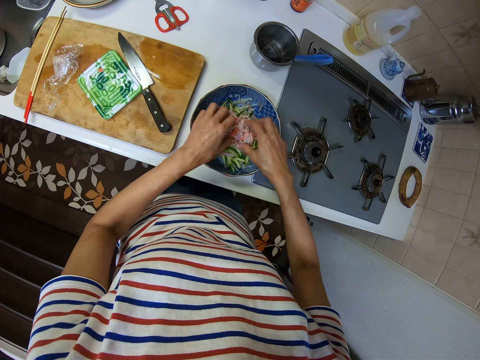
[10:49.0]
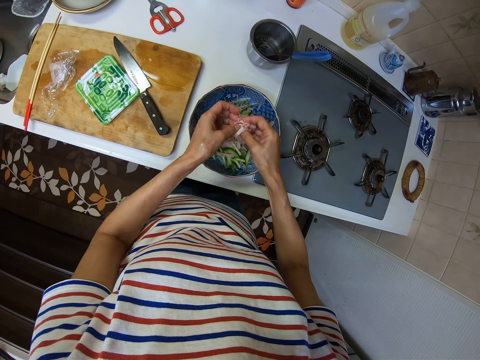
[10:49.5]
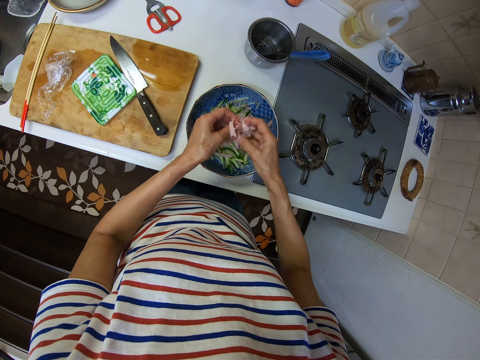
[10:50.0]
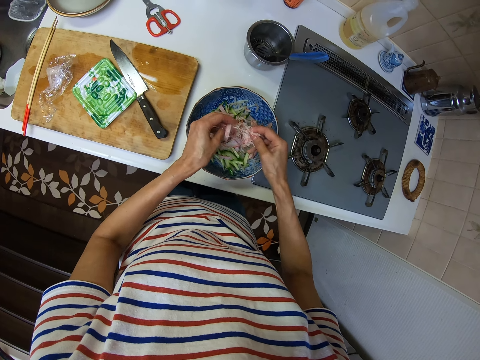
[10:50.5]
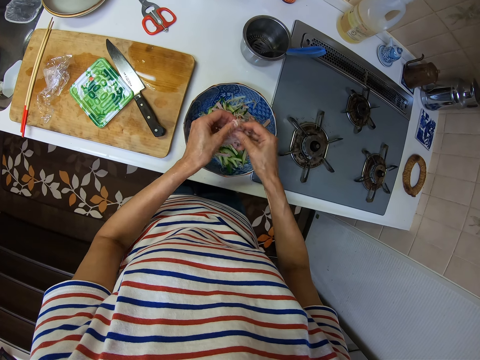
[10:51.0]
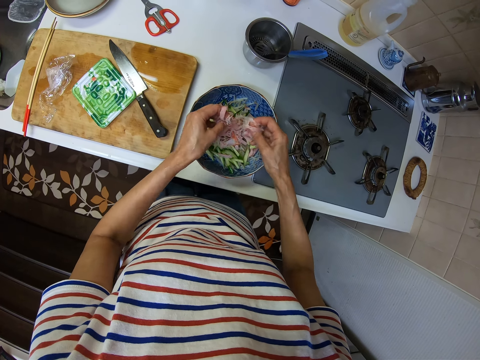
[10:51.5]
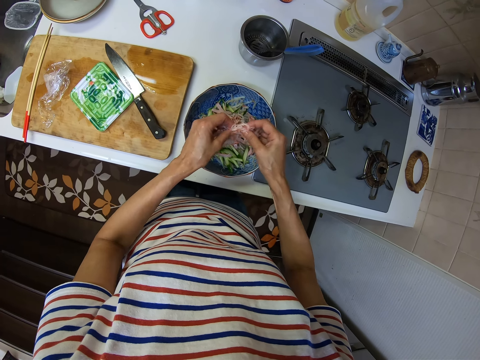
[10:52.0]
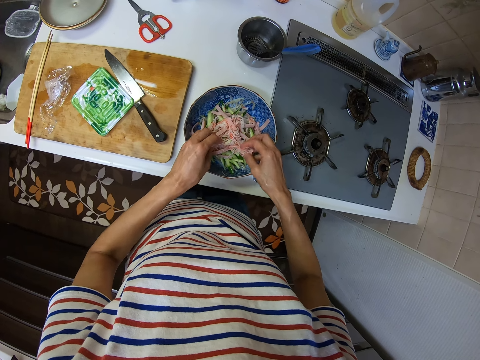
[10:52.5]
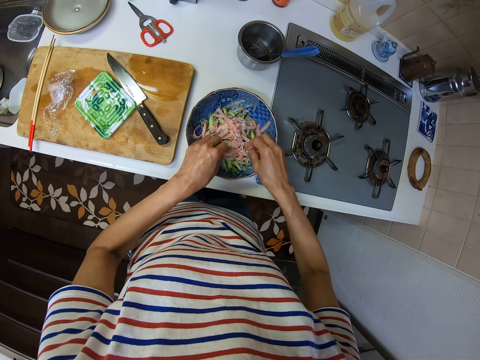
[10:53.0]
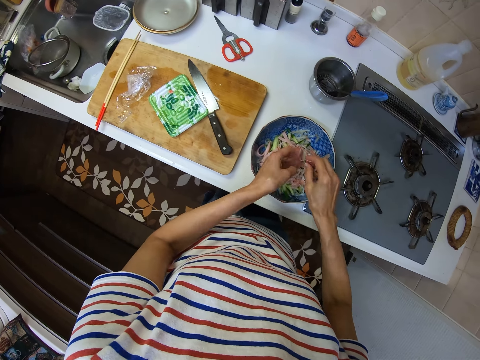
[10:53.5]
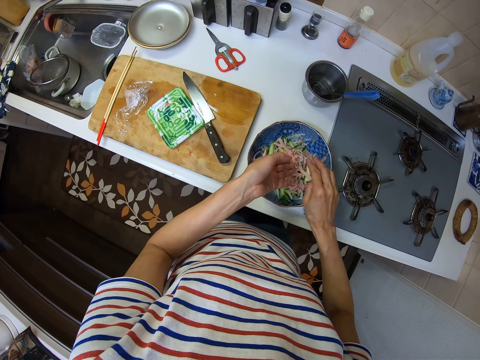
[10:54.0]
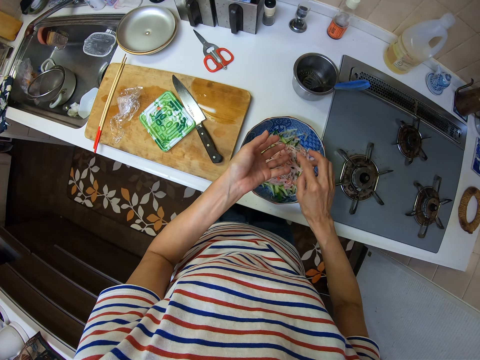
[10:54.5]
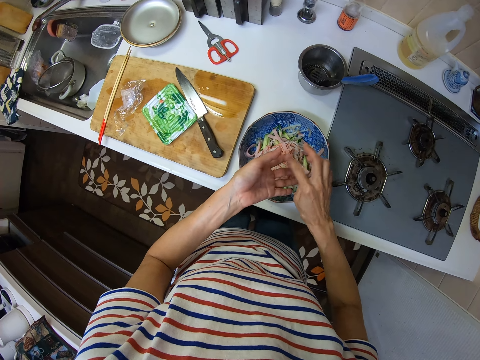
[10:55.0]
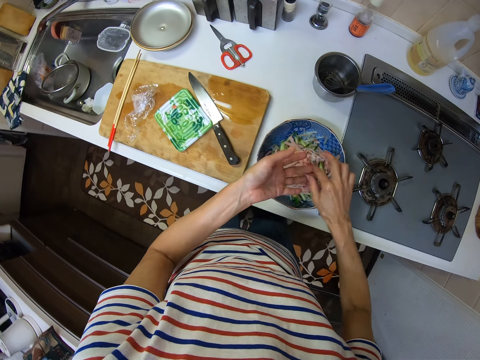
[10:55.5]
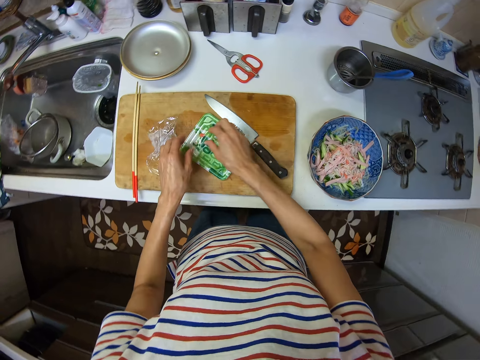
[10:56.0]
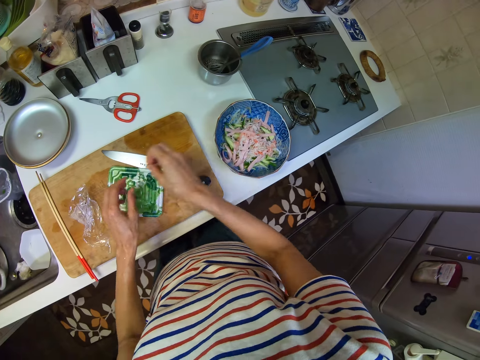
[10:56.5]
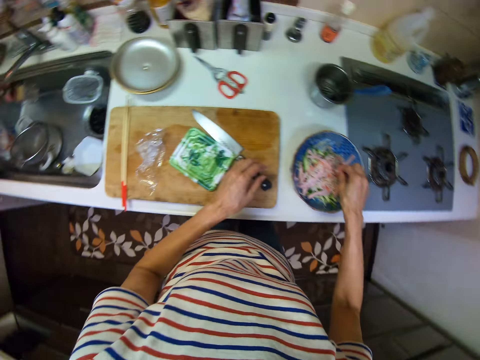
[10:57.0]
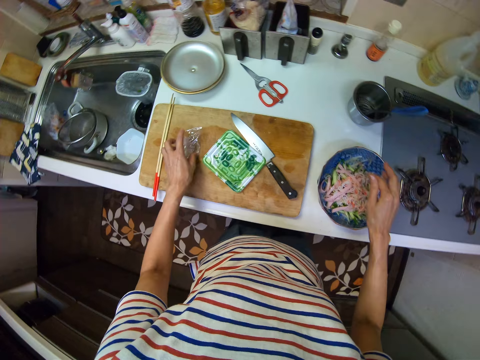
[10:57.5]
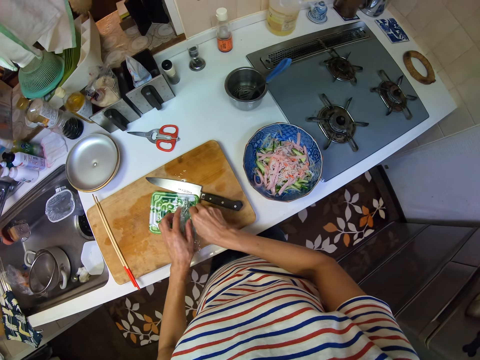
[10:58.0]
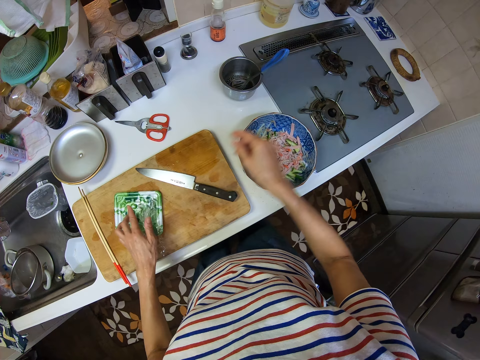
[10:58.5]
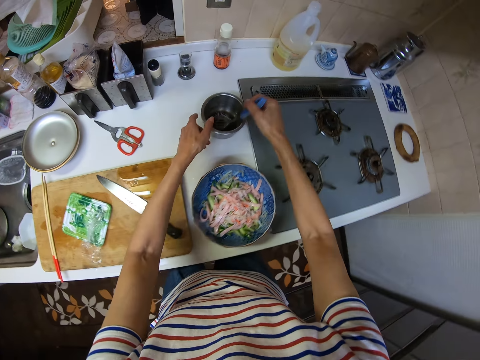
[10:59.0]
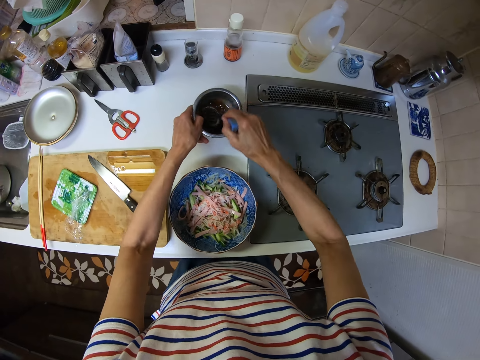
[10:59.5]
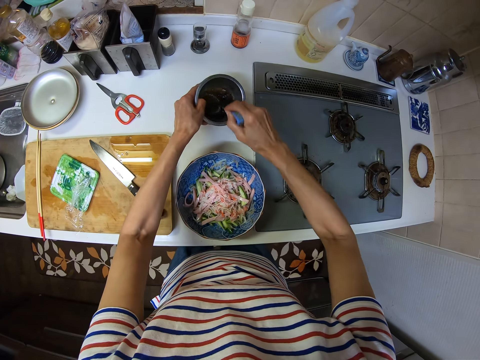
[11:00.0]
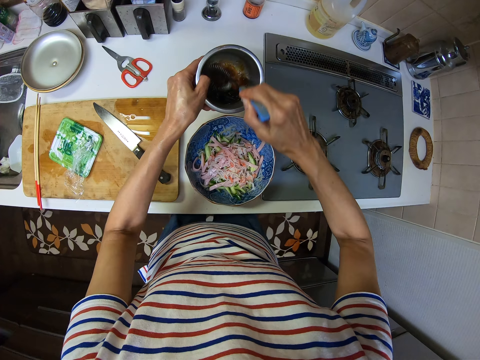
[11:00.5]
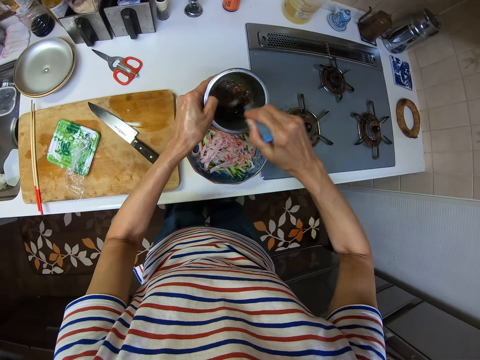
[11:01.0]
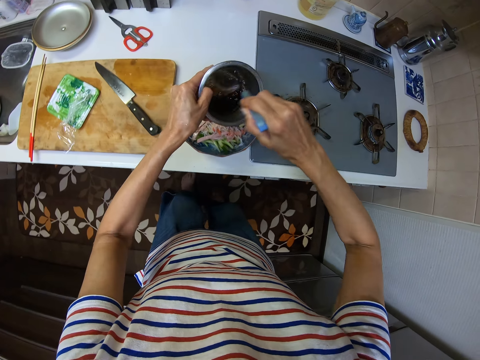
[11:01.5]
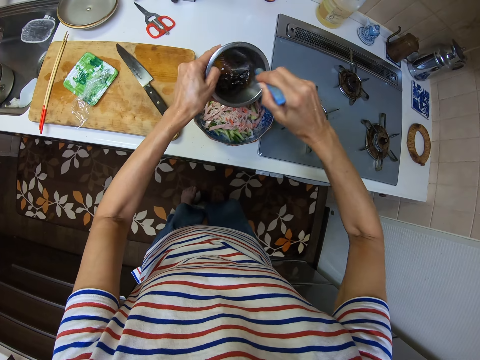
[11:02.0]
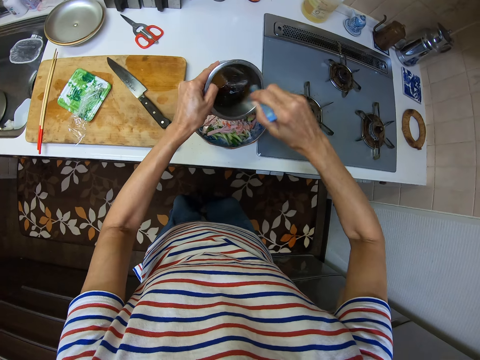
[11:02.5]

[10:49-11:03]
The camera wearer picks up the vegetable with both hands. He sorts the vegetable with both hands. He picks up the vegetable from the package with his right hand. He drops the vegetable in the bowl with pasta with his right hand. He picks up the seal or polythene paper with his left hand. He places the polythene paper in the package. He adjusts the position of the pack with both hands. He takes hold of a slotted spoon or whisk with his right hand. He stirs a mixture in the container with the whisk. He holds a bowl with his left hand. He picks up the container with the mixture with his left hand.

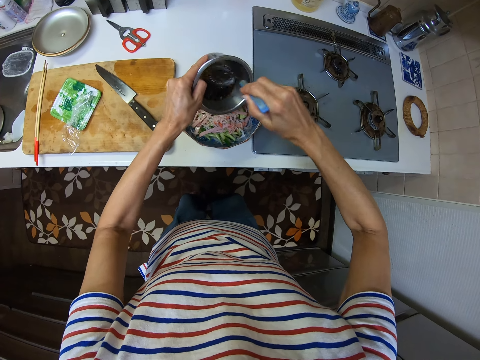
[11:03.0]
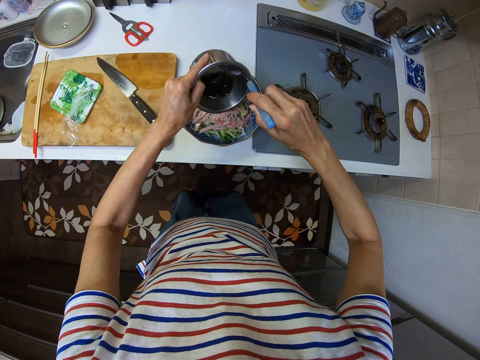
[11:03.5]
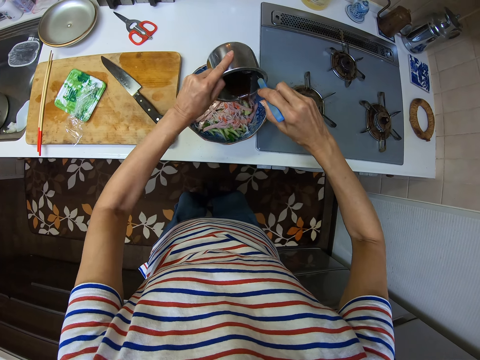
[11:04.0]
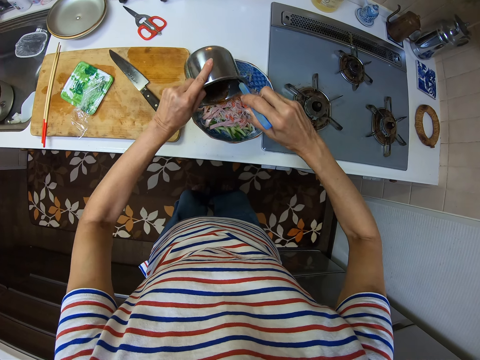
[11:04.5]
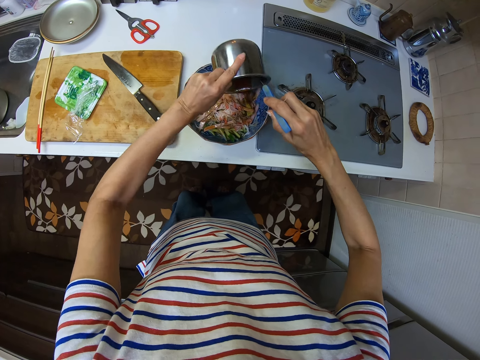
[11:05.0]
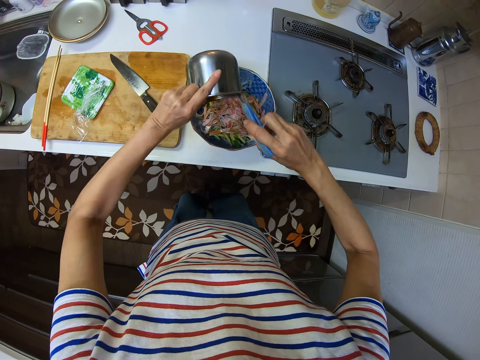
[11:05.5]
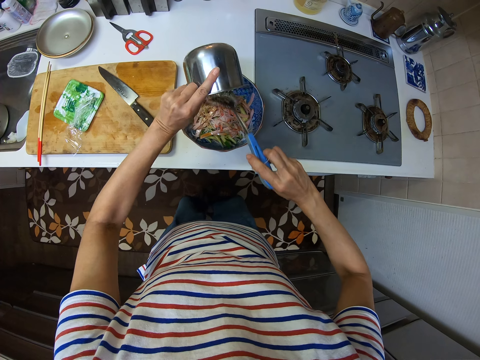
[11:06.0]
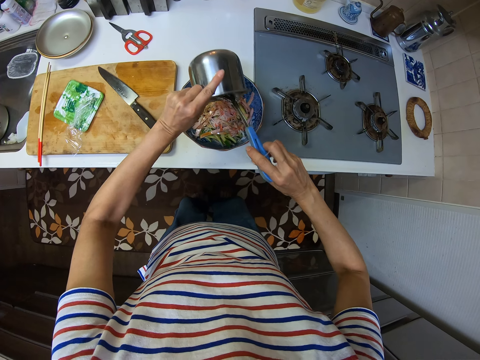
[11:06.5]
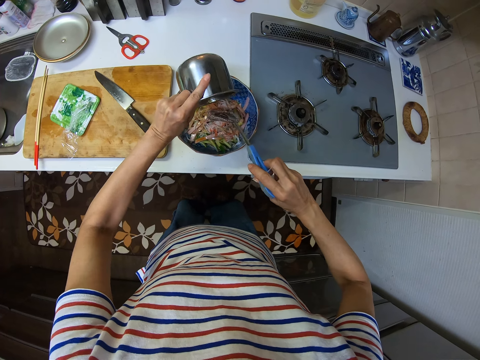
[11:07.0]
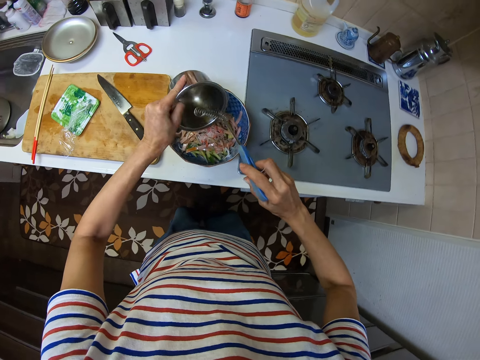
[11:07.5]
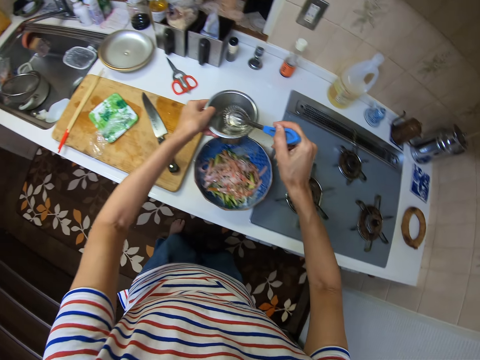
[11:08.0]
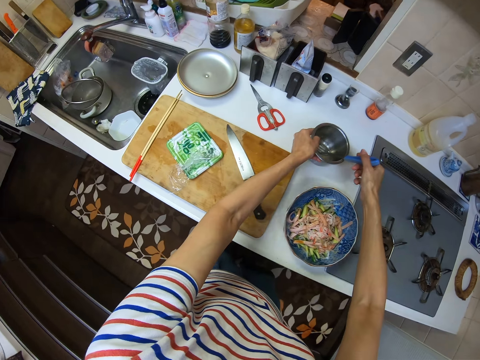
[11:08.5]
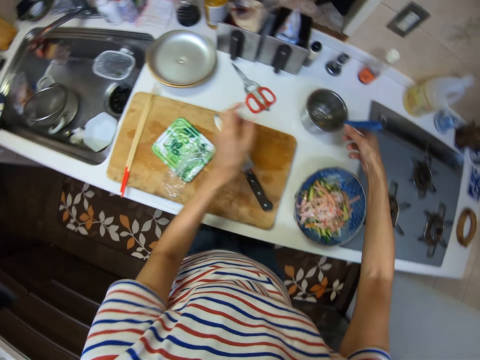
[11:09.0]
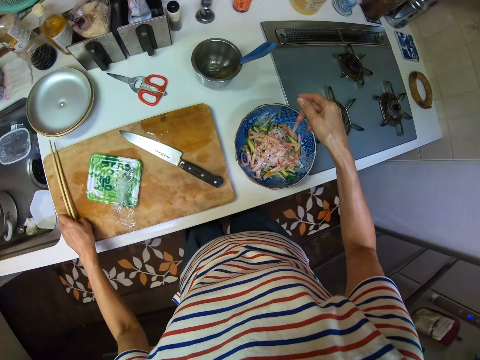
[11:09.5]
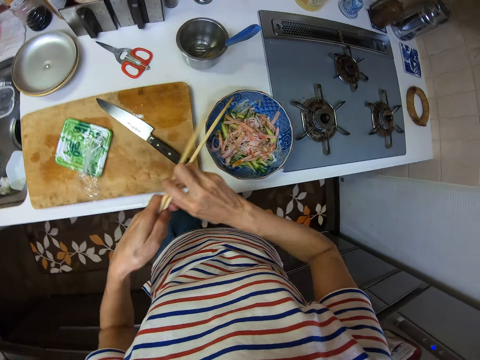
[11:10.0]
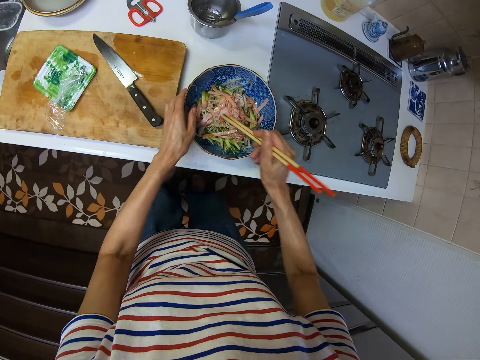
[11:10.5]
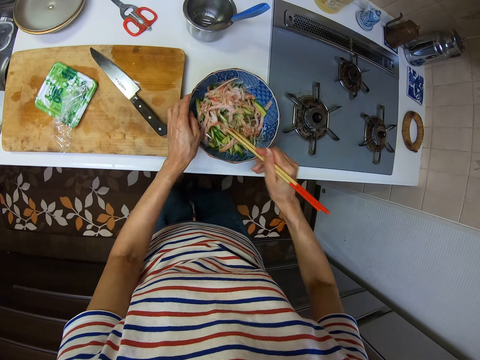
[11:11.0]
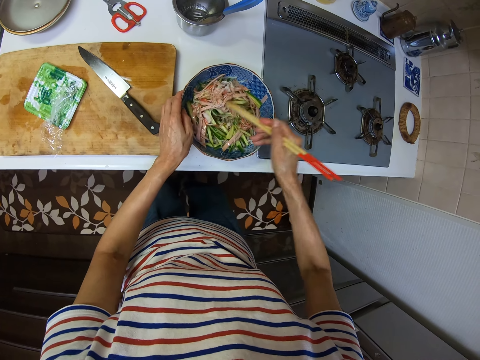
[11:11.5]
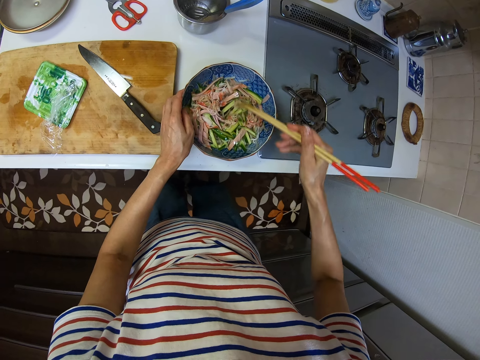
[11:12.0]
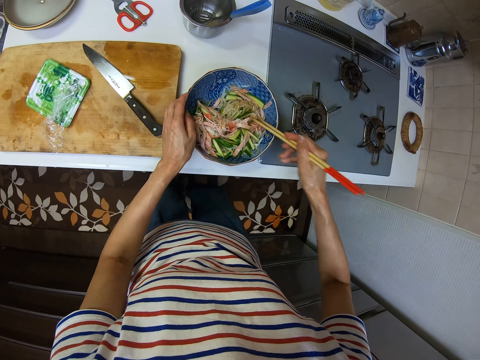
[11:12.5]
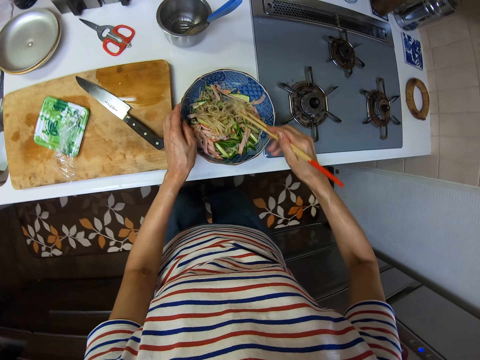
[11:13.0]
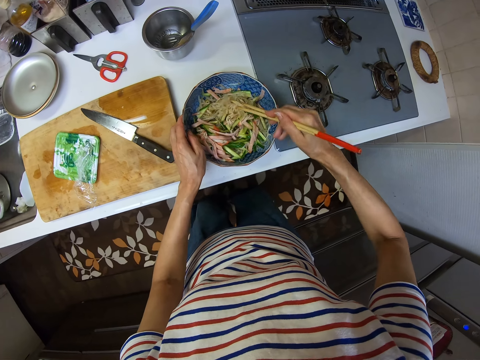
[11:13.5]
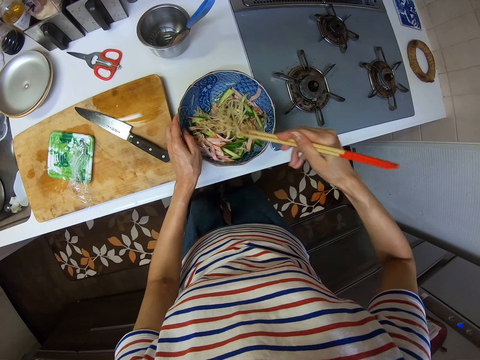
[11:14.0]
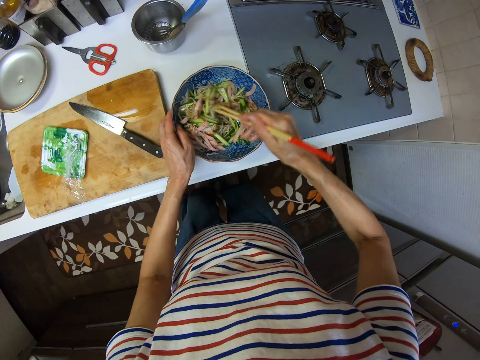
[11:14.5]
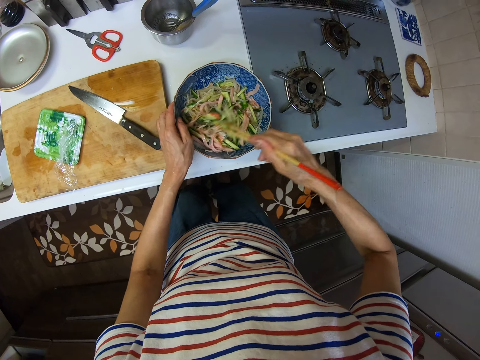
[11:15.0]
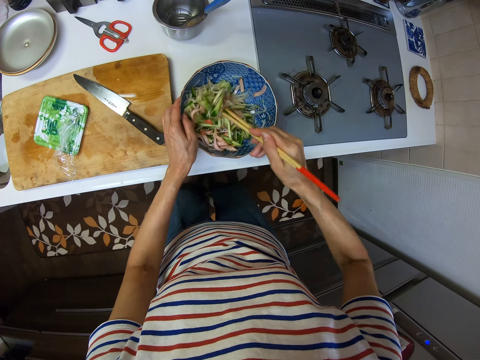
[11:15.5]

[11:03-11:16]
The camera wearer pours the mixture in the bowl of pasta mixed with bell pepper and onions. He puts down the container on the kitchen surface with his left hand. He picks up chopsticks with his left hand. He handles the chopsticks with his right hand. He transfers the chopsticks from his left hand to his right hand. He stirs the mixture of food in the bowl with the chopsticks.
